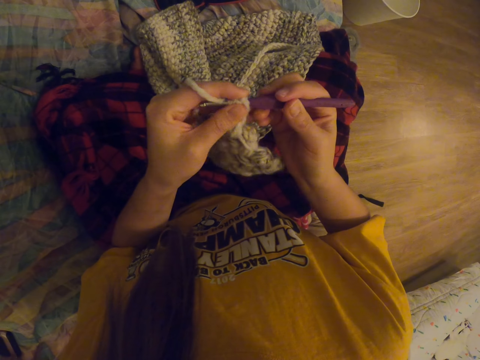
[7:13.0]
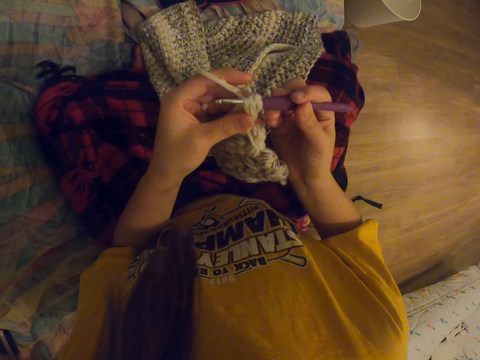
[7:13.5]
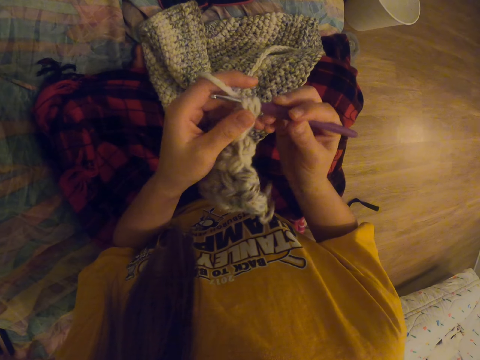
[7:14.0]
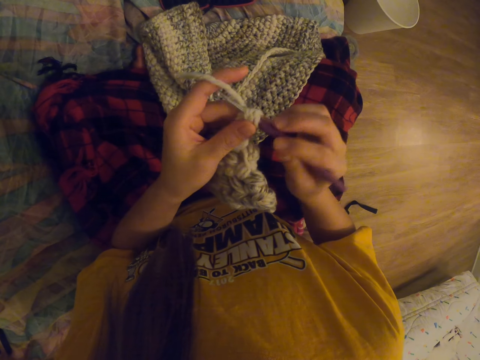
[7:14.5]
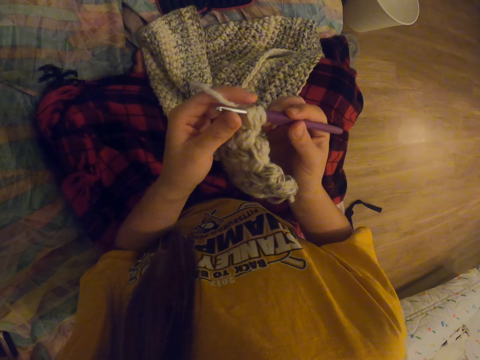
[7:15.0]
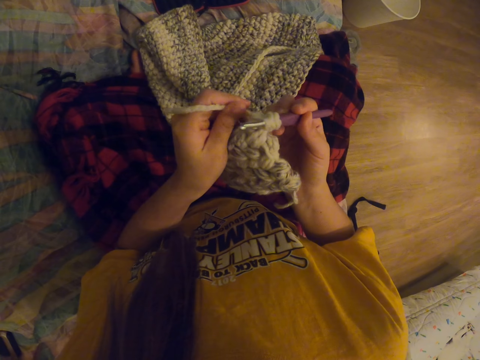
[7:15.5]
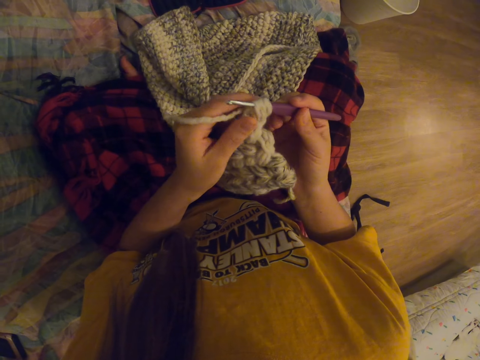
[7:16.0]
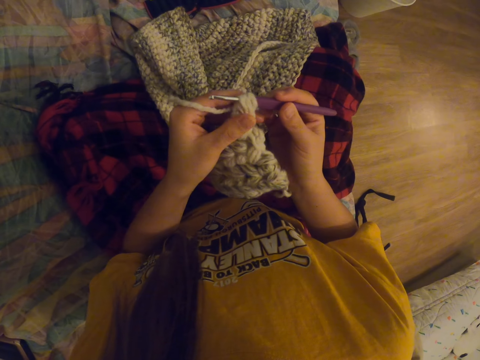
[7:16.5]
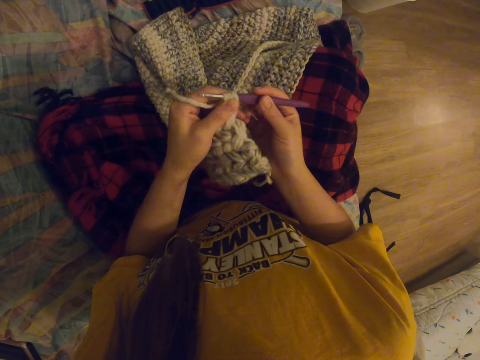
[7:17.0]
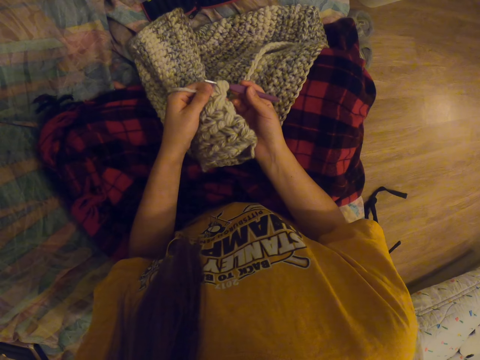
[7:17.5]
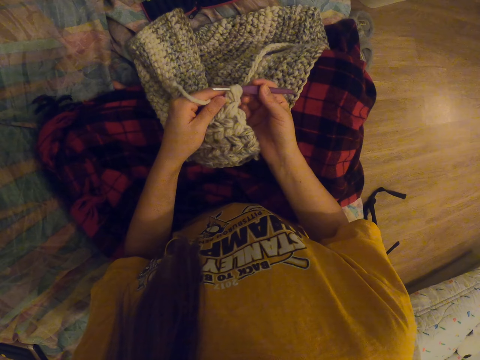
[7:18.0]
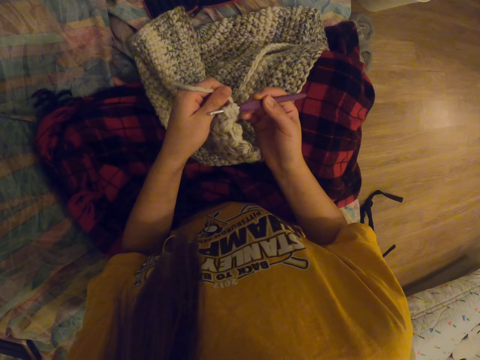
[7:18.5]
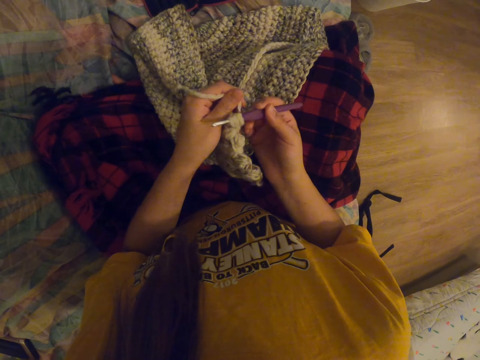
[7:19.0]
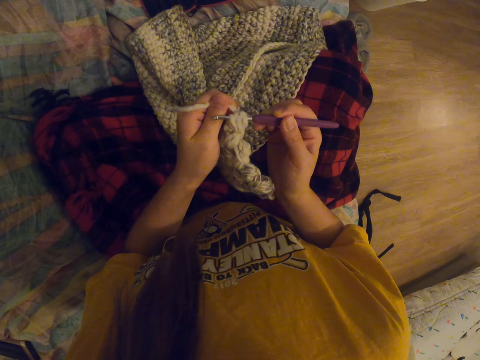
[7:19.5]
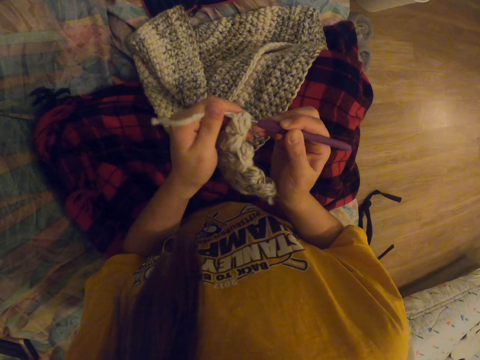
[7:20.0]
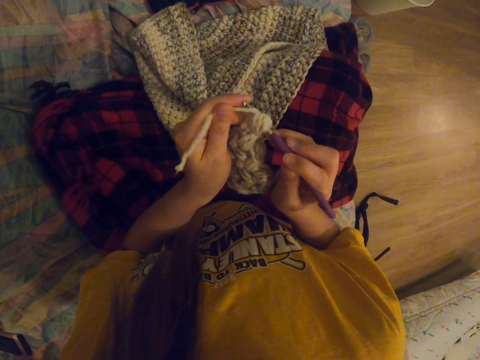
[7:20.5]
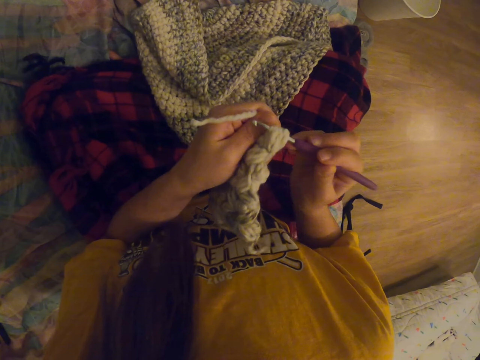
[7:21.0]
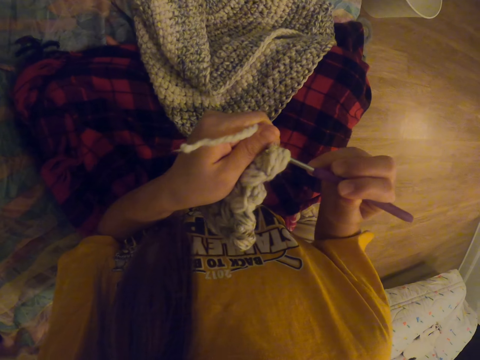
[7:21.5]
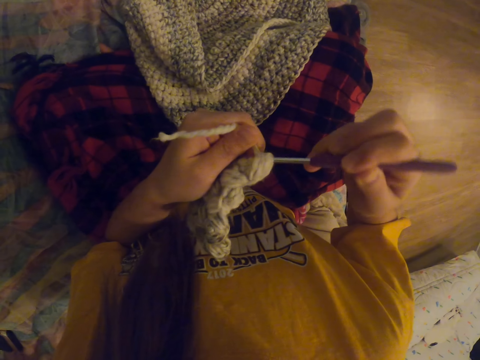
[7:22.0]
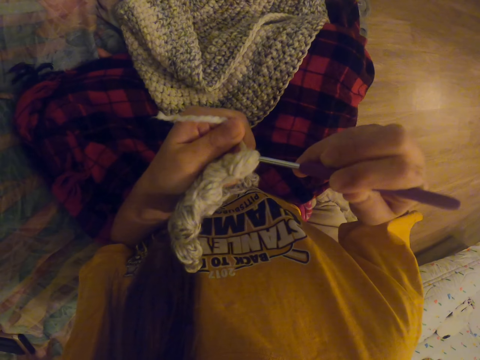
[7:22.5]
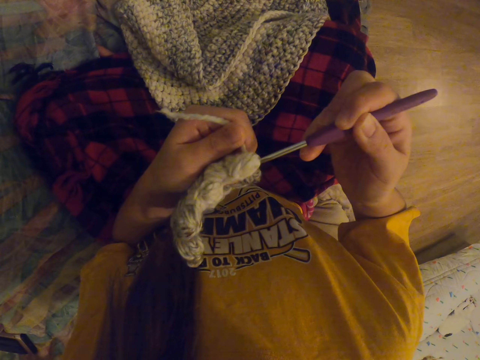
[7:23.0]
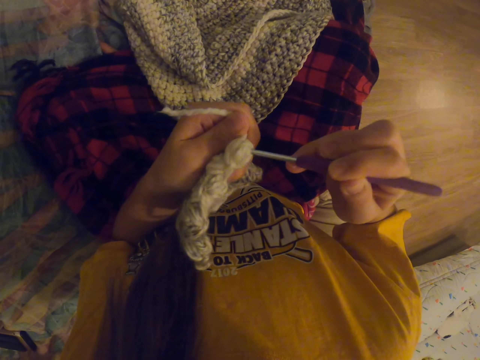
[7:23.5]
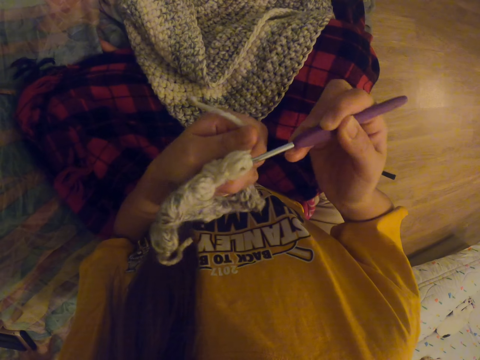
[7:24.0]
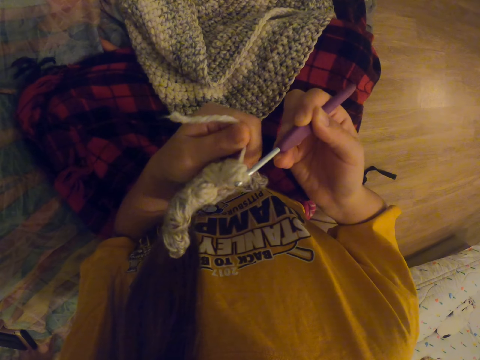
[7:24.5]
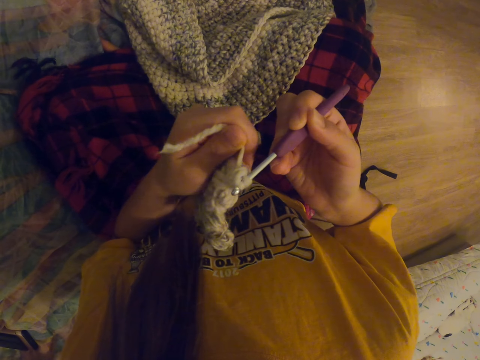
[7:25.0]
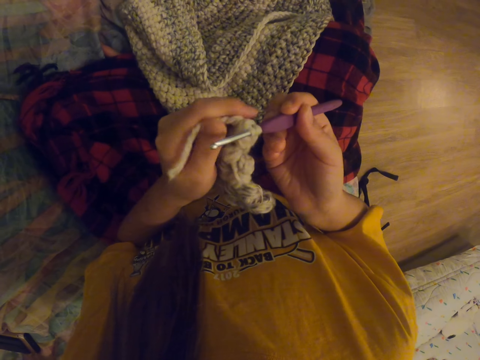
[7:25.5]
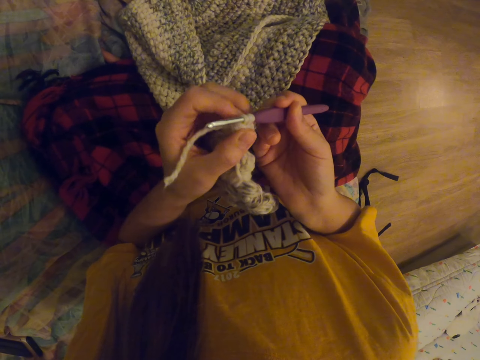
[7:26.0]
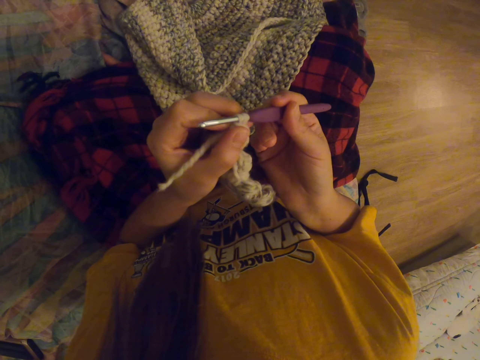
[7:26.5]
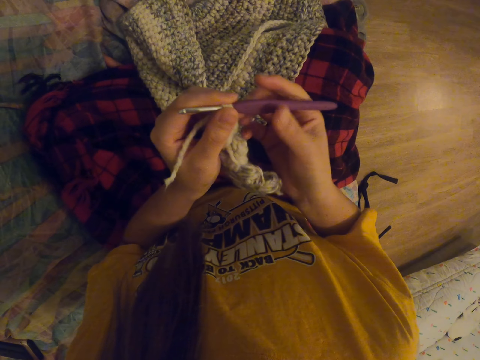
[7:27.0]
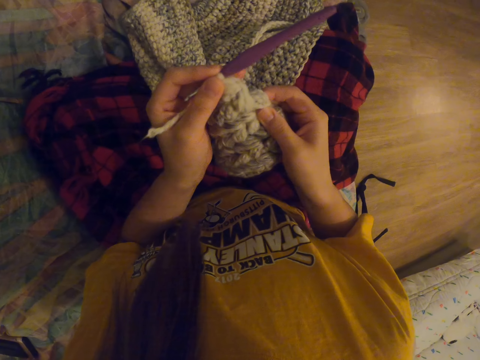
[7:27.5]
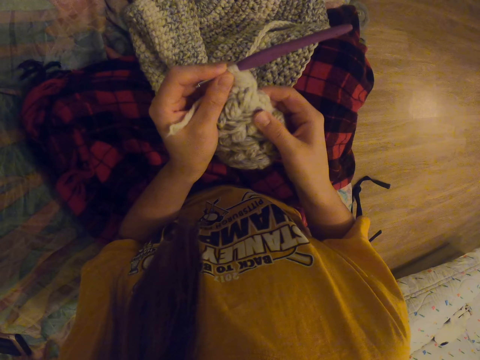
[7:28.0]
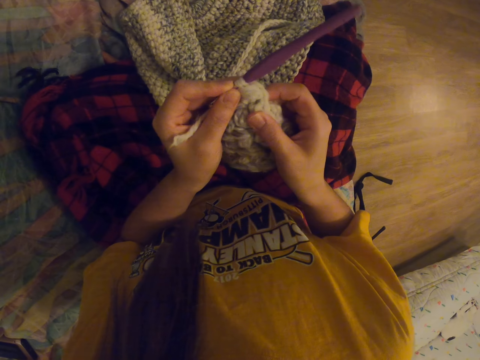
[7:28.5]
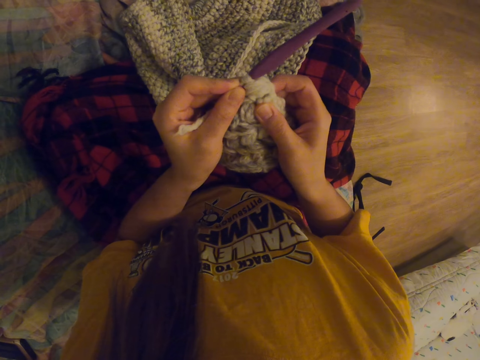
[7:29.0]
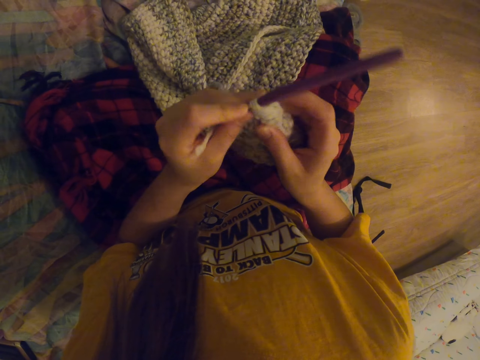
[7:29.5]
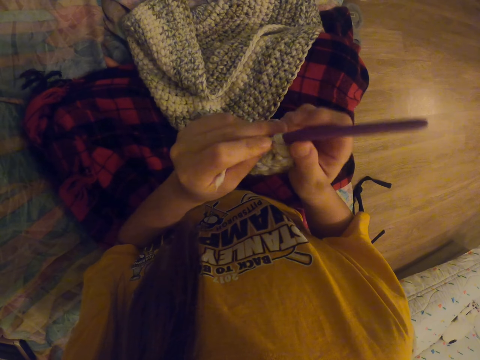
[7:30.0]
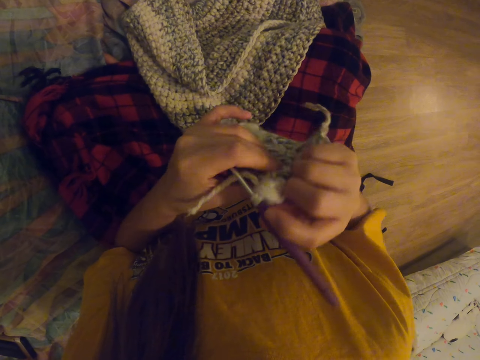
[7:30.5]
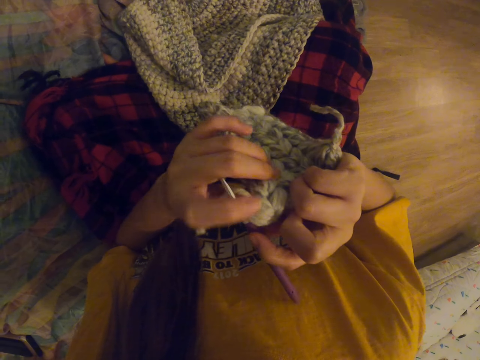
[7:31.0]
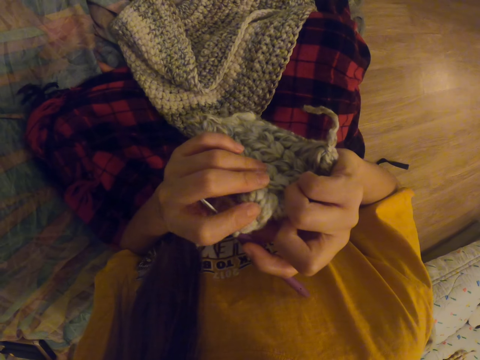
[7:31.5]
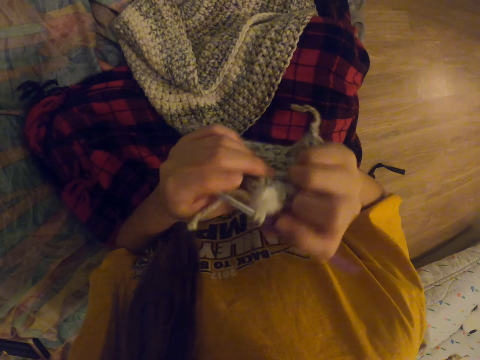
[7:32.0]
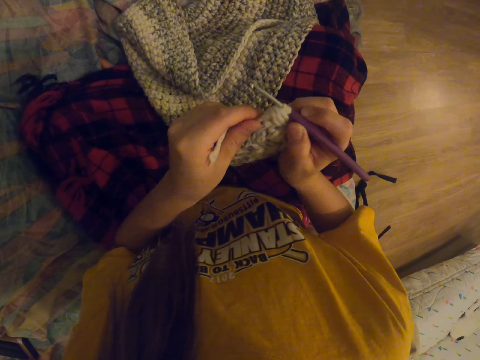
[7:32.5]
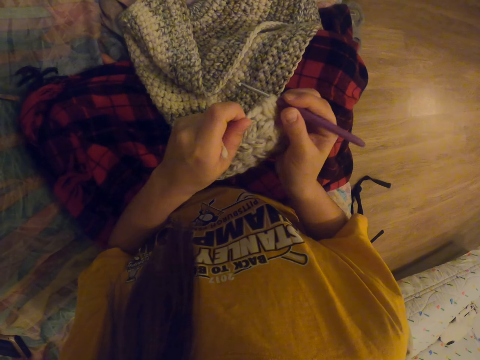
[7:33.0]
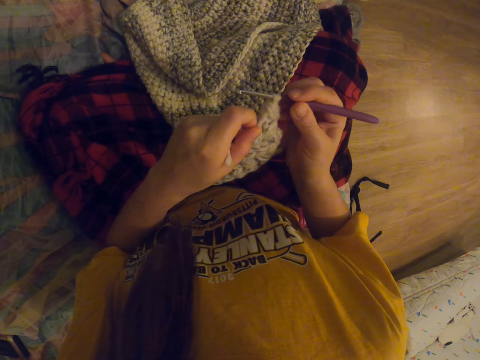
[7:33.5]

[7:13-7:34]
The camera wearer adjusts the thread on the crochet. They crochet fabric. They touch the knitted fabric. They turn the crochet. They turn the crochet again.

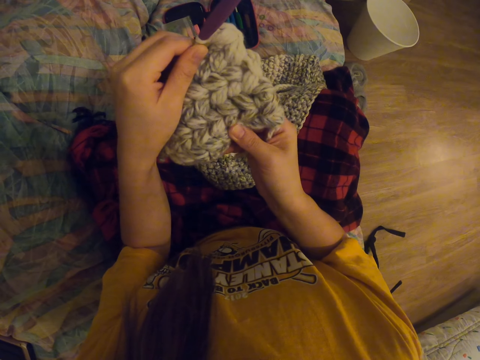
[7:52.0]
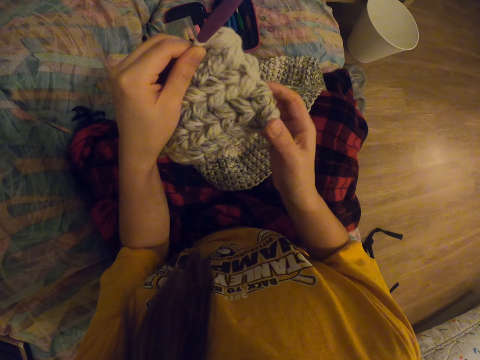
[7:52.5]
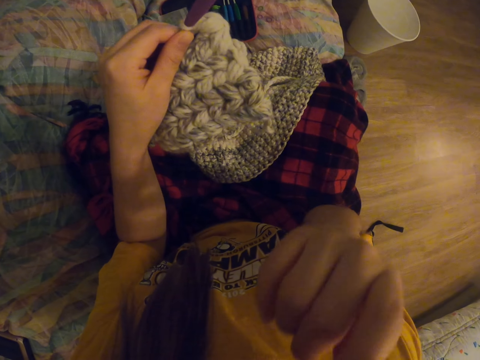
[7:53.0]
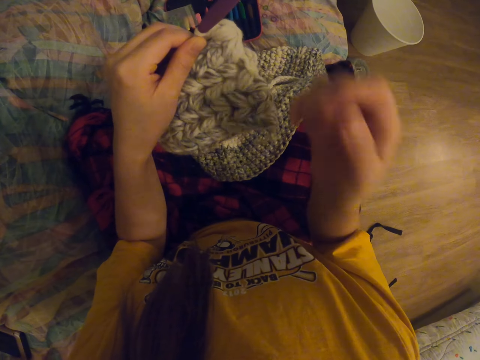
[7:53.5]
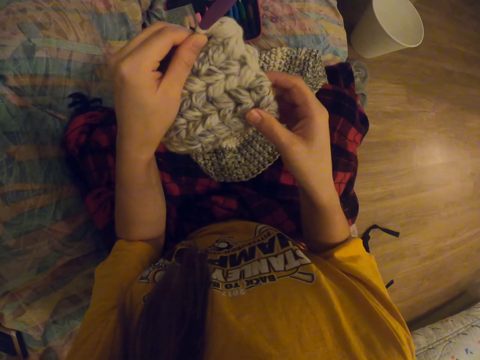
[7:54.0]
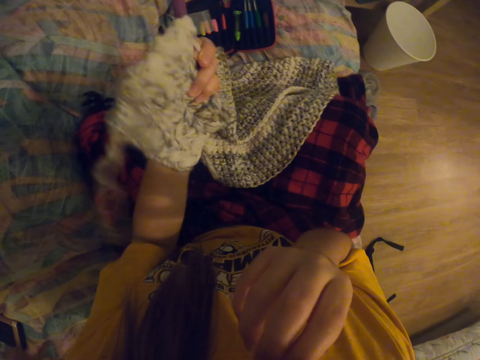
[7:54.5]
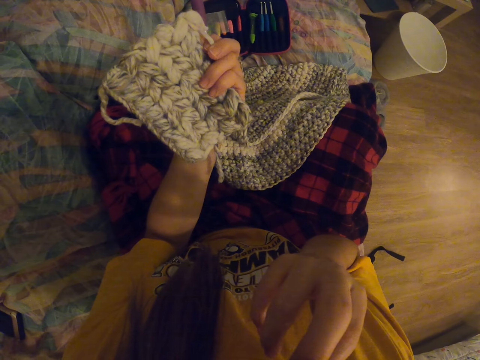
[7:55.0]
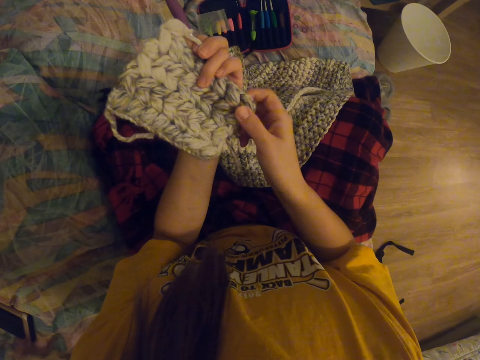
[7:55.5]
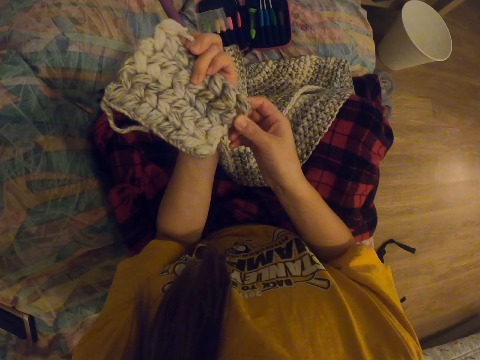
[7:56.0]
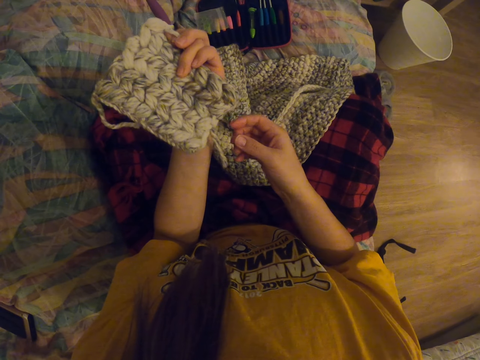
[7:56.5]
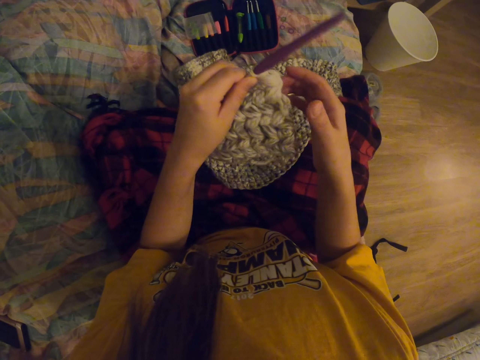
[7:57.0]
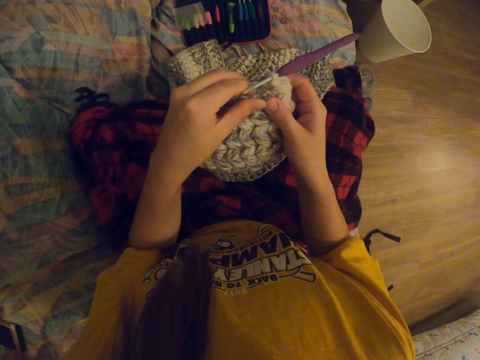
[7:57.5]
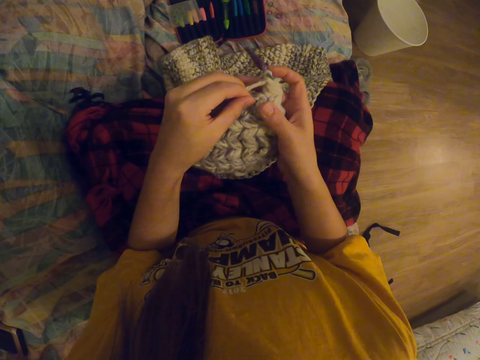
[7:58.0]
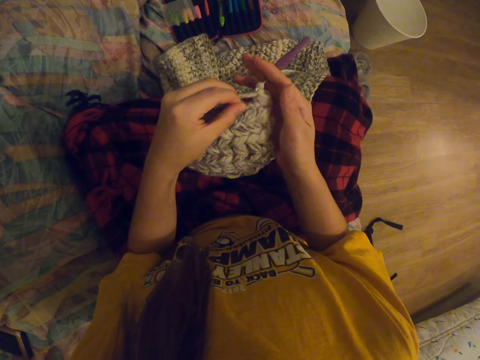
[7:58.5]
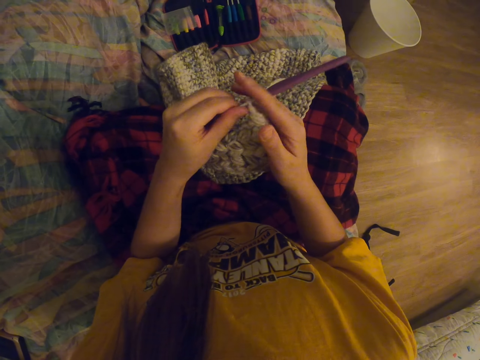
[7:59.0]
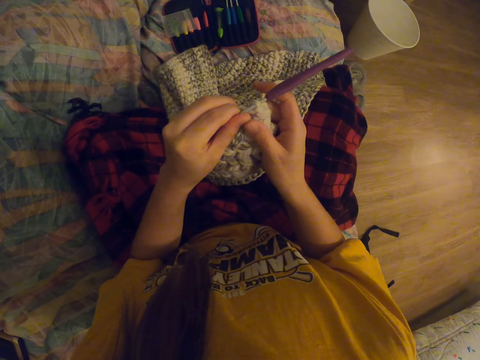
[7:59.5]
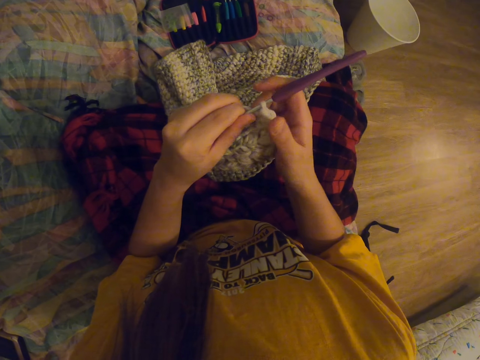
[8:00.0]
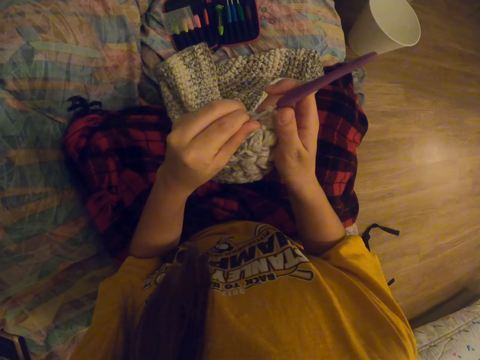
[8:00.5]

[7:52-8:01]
The camera wearer touches the face. They turn the crochet. They turn the crochet again. They hold the crochet with the right hand.
